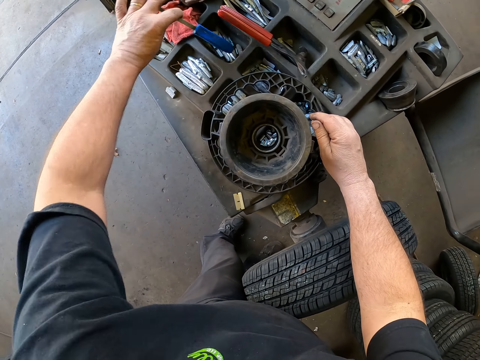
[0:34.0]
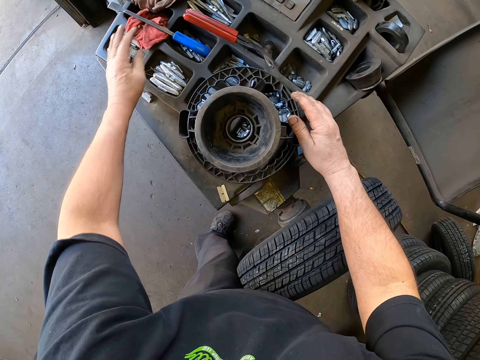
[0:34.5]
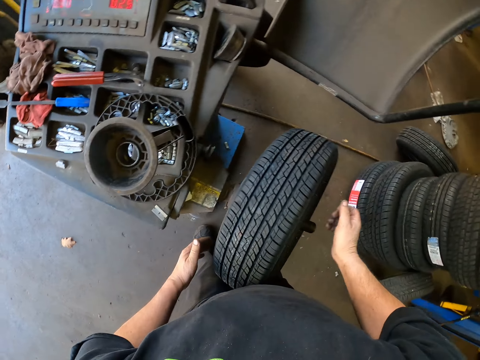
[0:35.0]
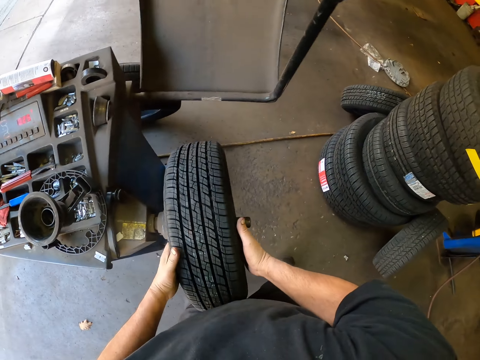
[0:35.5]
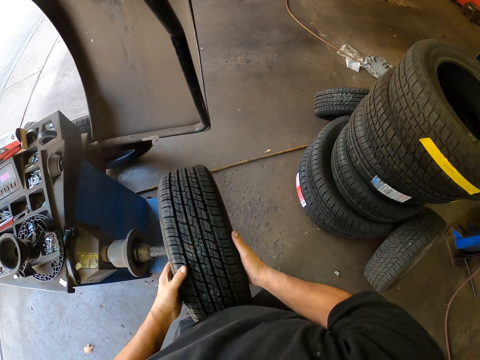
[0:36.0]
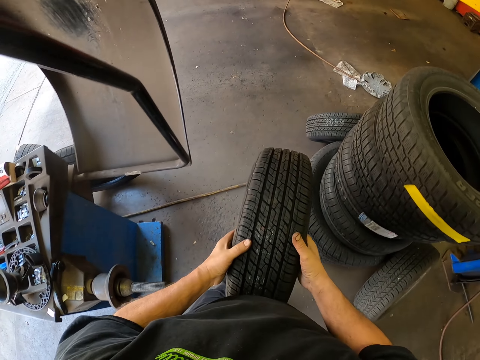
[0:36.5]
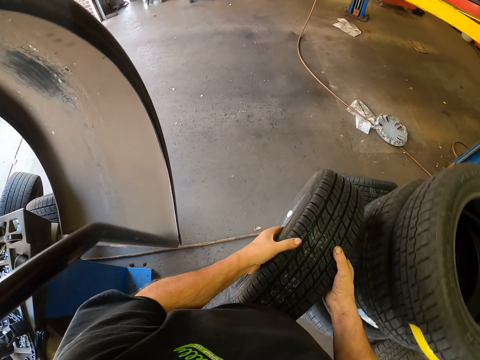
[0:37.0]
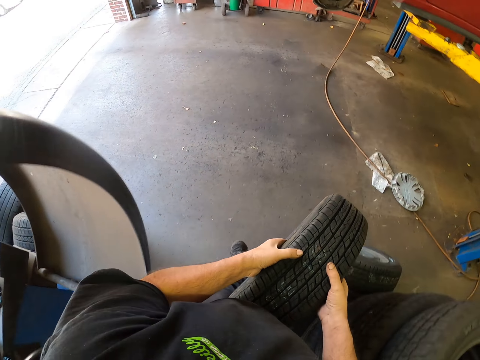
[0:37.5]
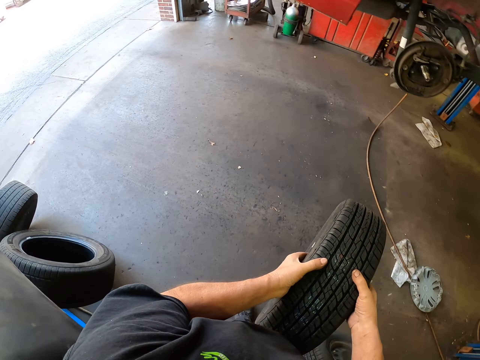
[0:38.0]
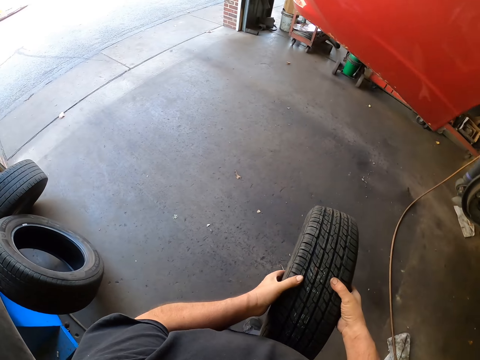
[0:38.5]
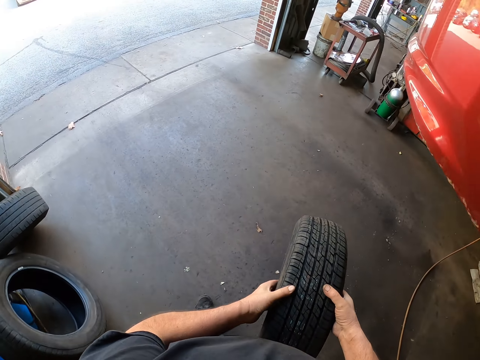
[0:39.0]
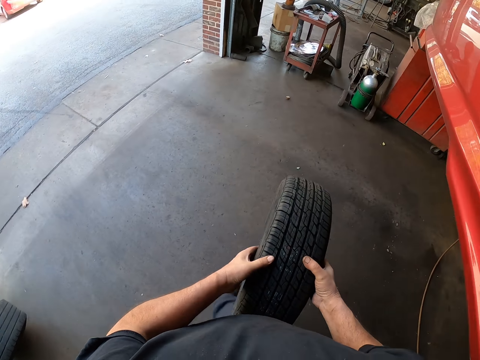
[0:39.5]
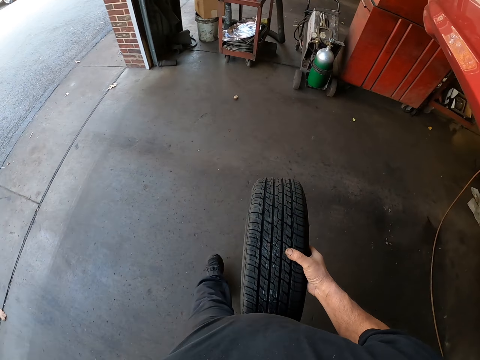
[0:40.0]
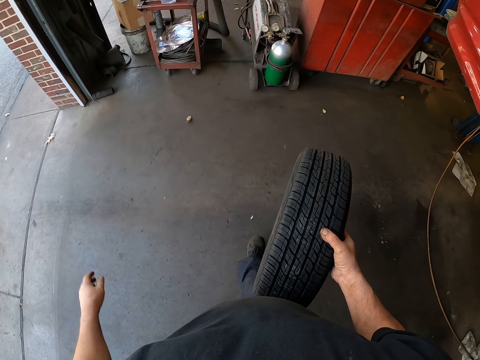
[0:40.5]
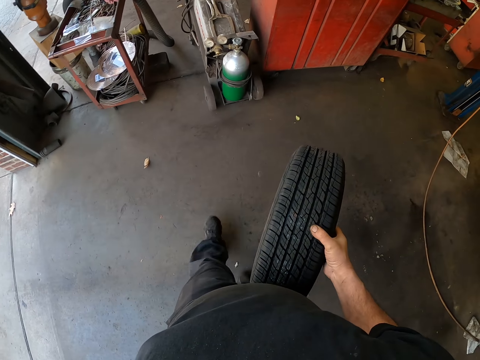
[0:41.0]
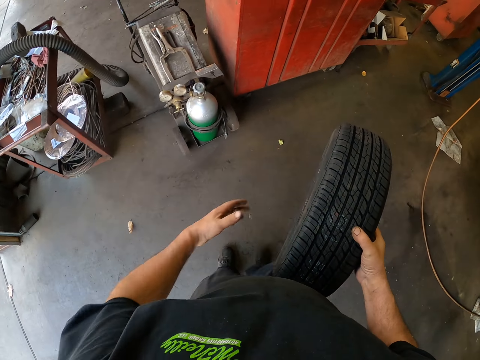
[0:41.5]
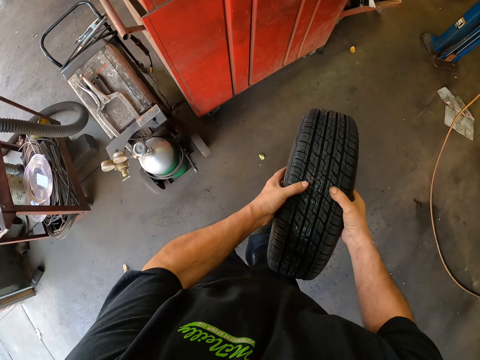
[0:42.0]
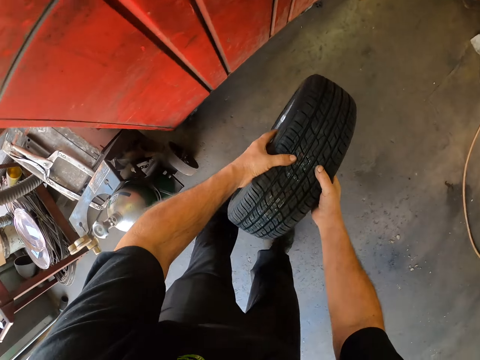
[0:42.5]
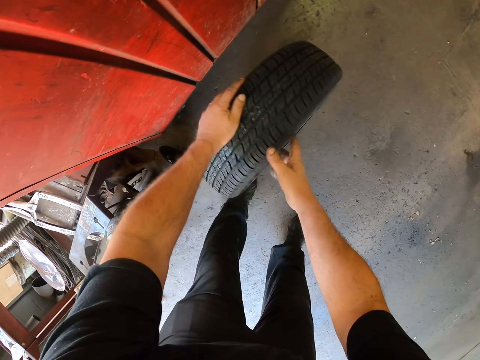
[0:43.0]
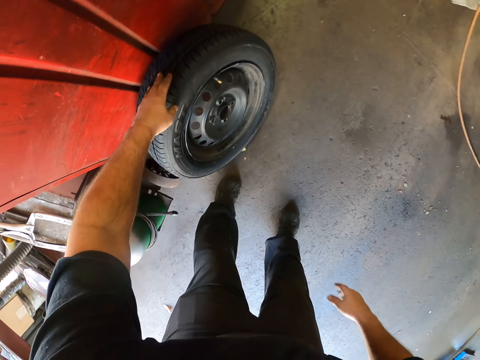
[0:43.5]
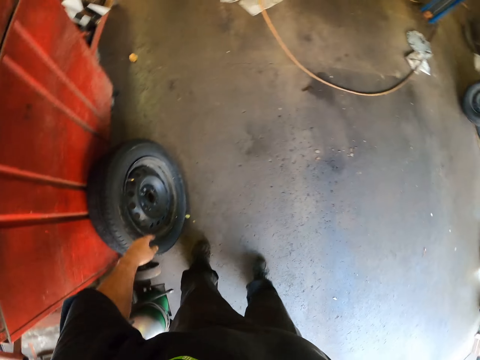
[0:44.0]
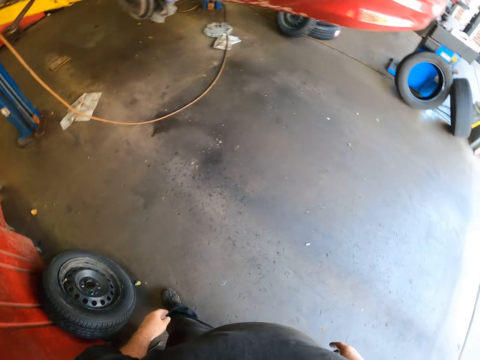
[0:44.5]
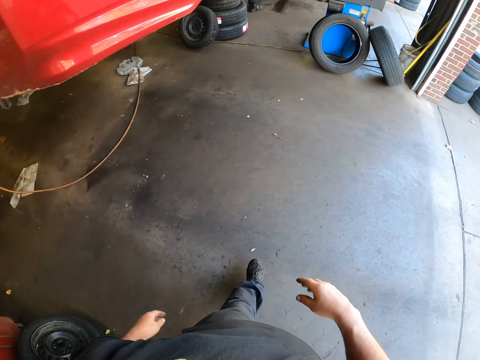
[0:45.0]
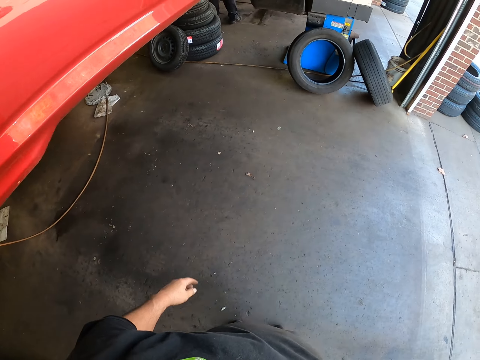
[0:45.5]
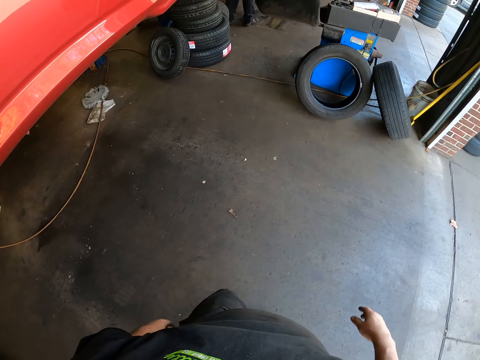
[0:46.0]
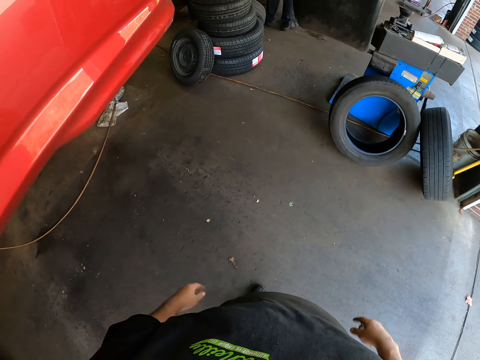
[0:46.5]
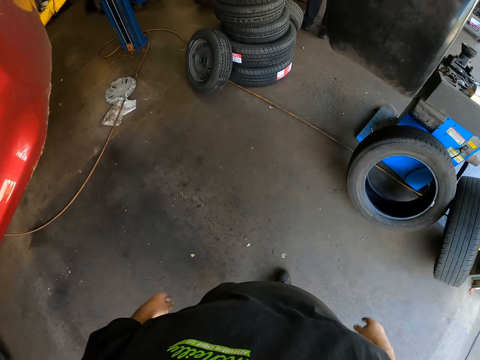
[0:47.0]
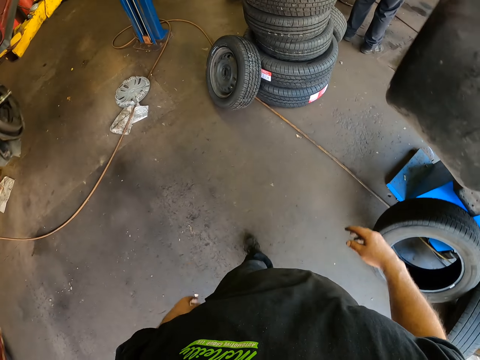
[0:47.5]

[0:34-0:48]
The camera wearer moves a chisel on the toolkit. They take a tire or wheel. They carry the wheel around the garage. They walk in the garage. They put the tire down. They walk around the garage.

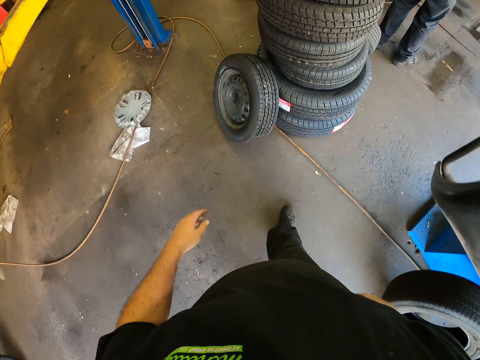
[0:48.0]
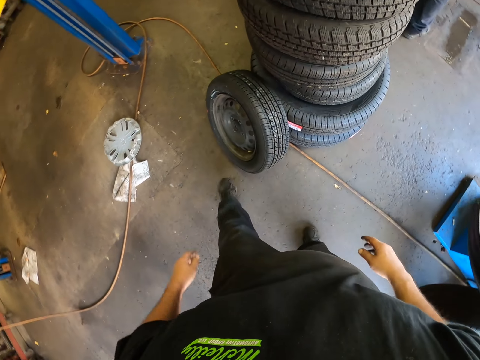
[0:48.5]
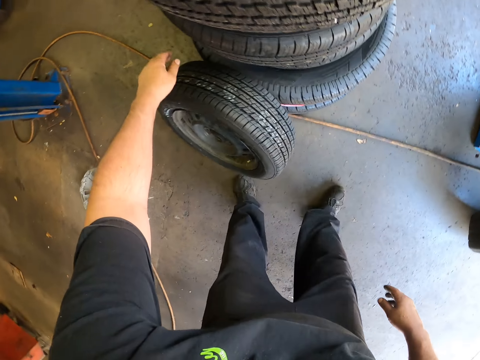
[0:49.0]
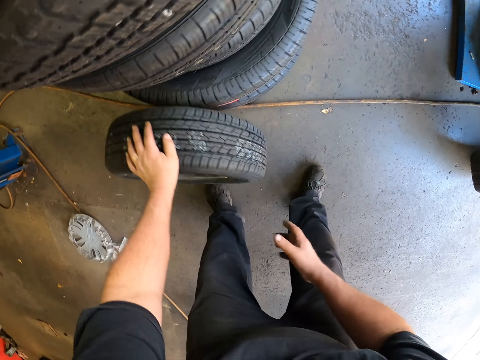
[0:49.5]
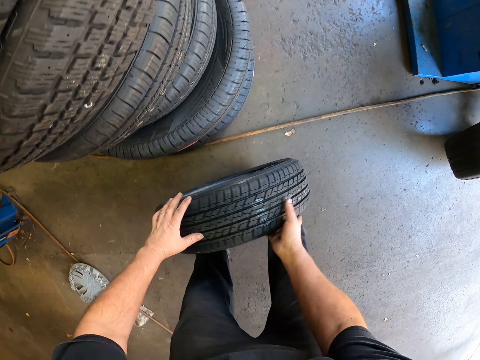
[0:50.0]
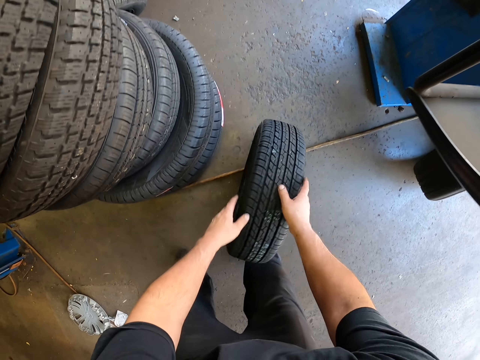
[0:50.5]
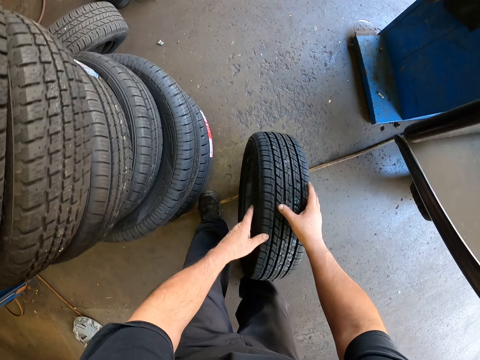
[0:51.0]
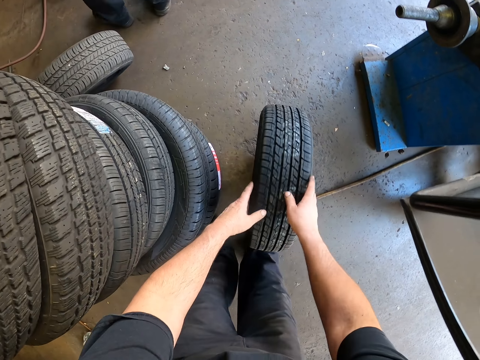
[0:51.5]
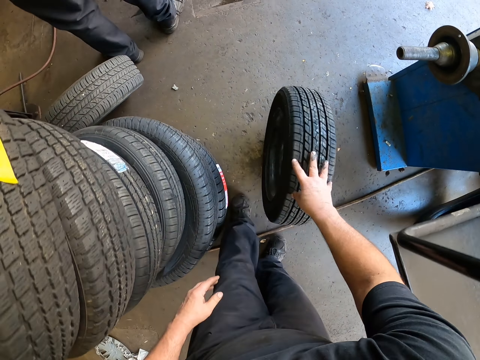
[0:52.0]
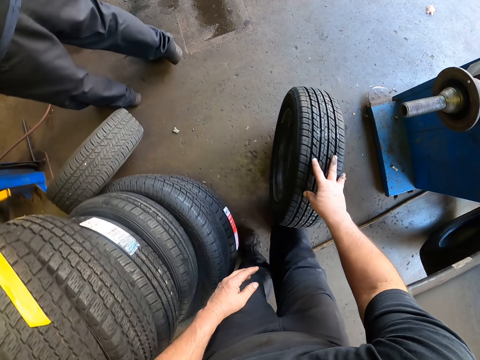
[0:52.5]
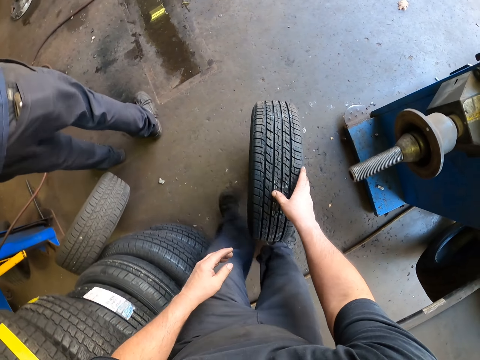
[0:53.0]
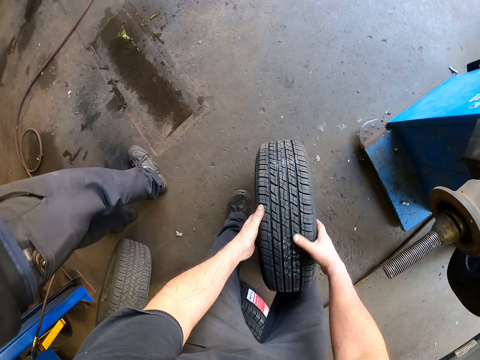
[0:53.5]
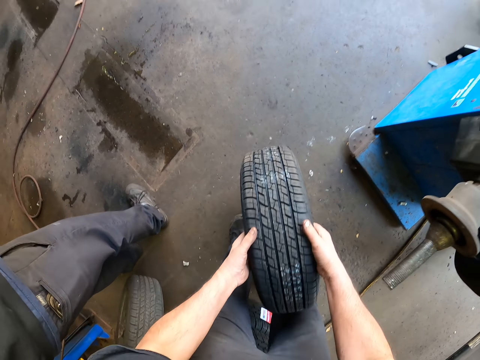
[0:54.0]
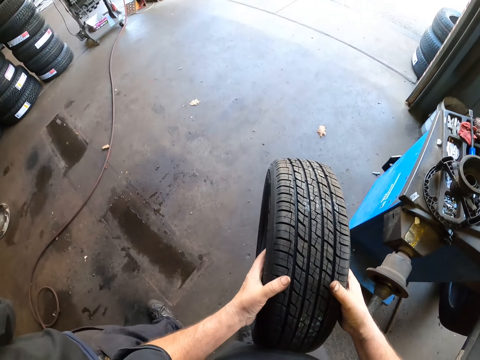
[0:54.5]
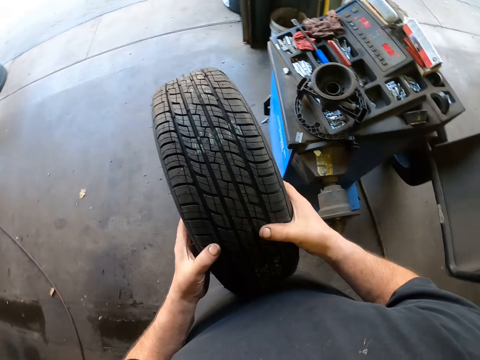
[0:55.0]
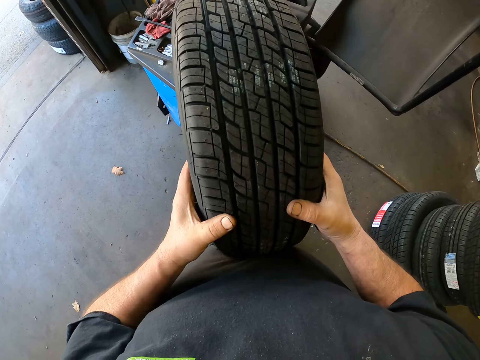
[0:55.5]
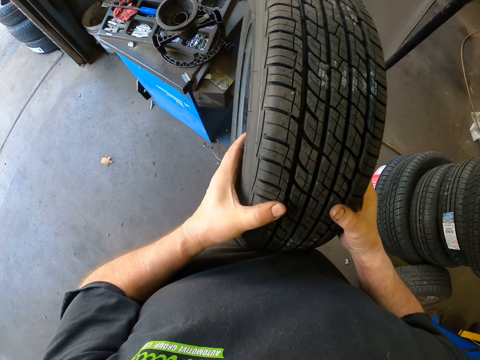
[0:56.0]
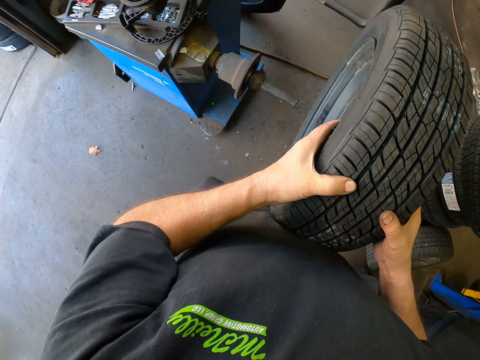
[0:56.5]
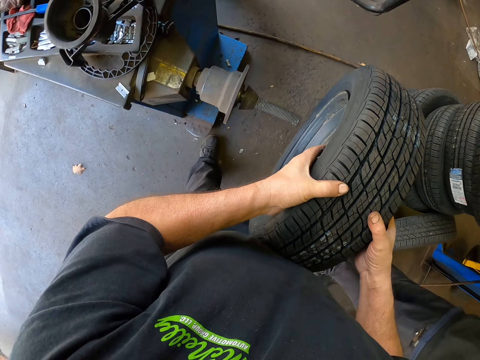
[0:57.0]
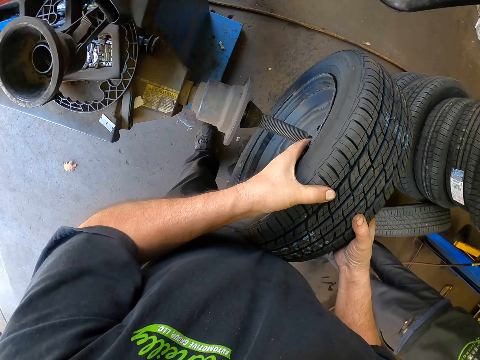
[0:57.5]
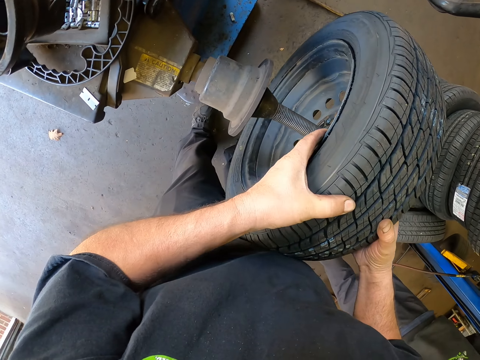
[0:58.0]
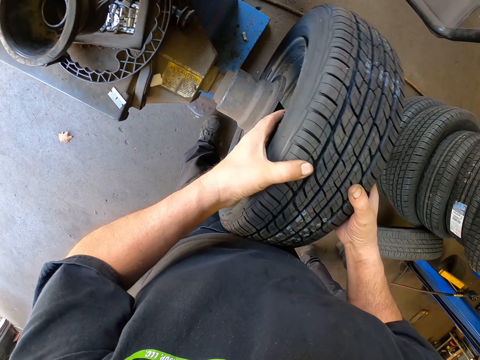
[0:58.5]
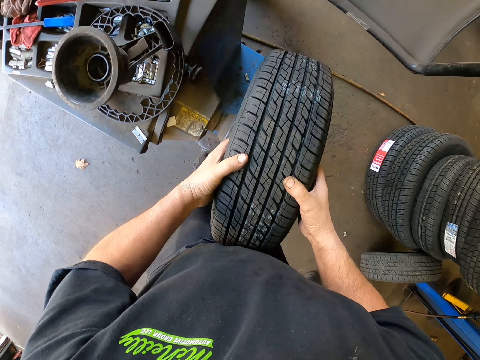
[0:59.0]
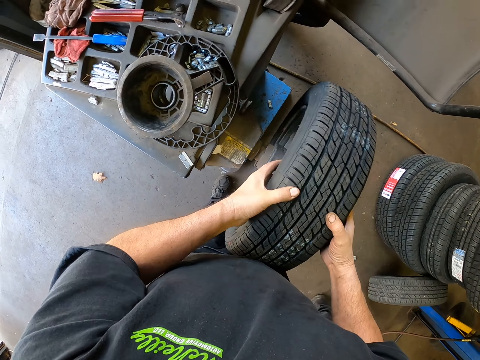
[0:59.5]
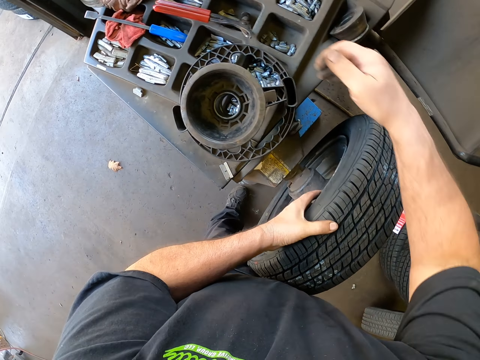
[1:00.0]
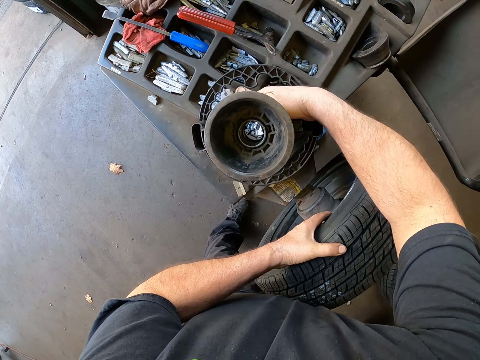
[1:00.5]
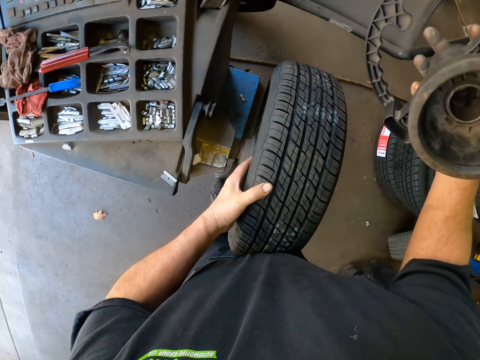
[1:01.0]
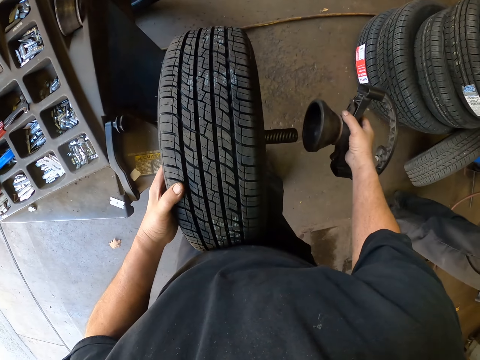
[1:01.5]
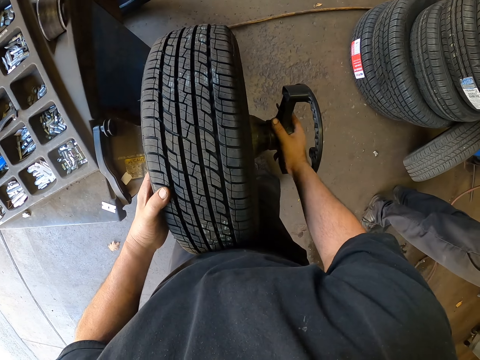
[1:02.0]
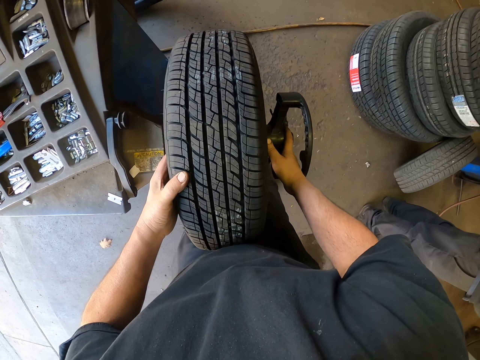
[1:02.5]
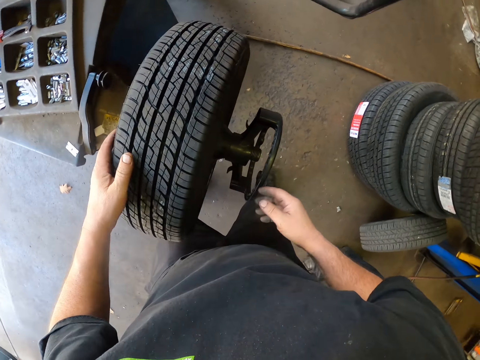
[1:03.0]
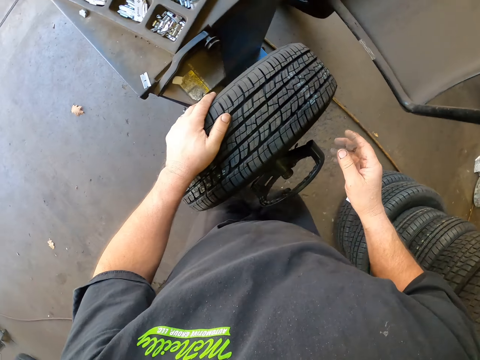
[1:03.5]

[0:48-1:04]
The camera wearer takes a tire or wheel. They roll the tire on the floor. They carry the tire. They lift the wheel. They fix the wheel on the wheel balancing machine. They put the tire on an axle. They take a star ring. They clamp the wheel on the balancing machine. They put the star ring on the axle.
